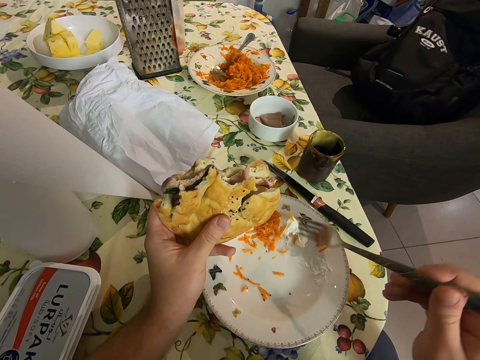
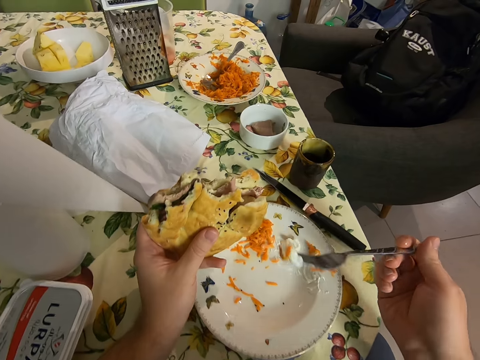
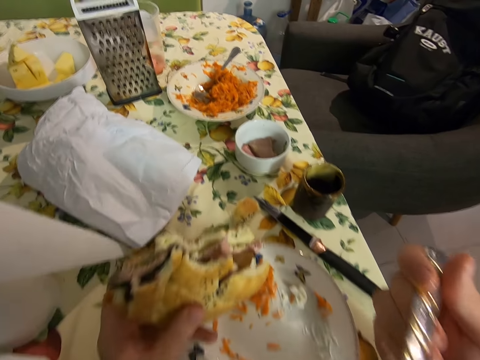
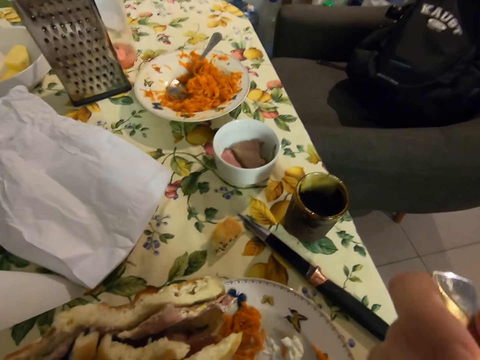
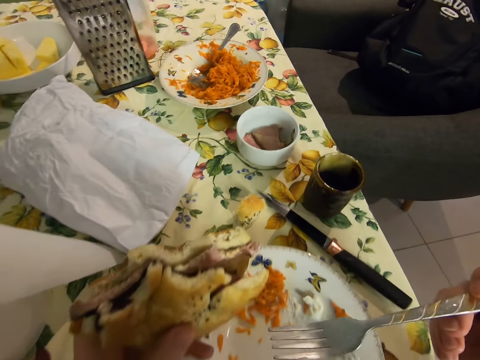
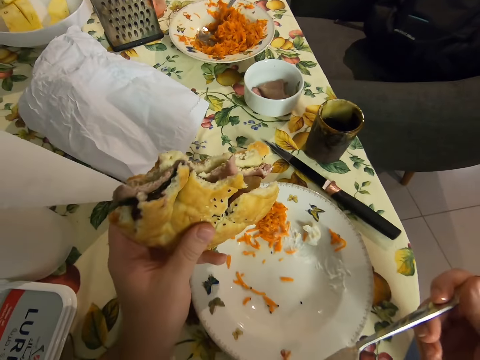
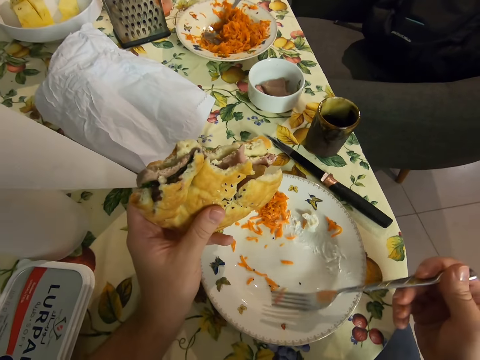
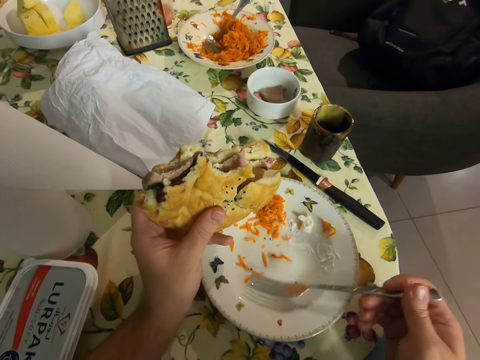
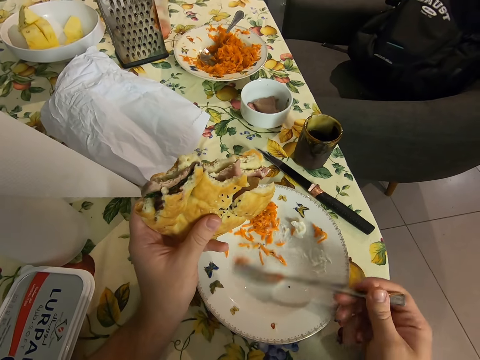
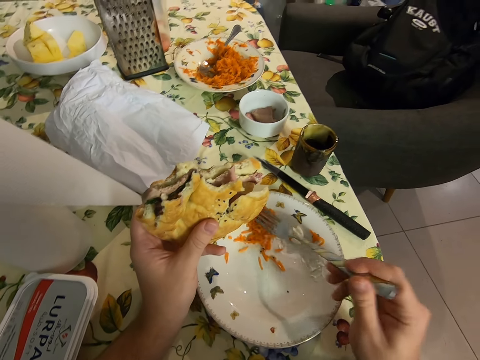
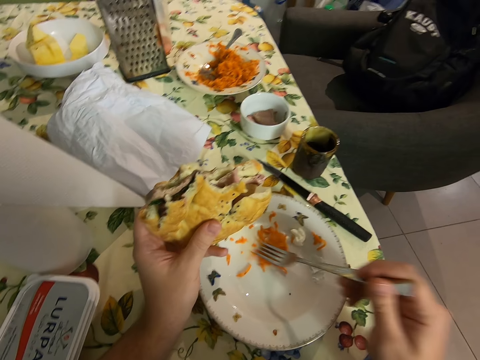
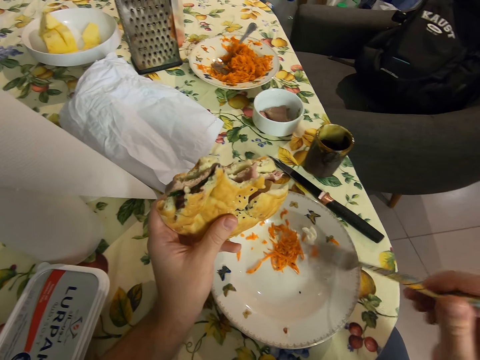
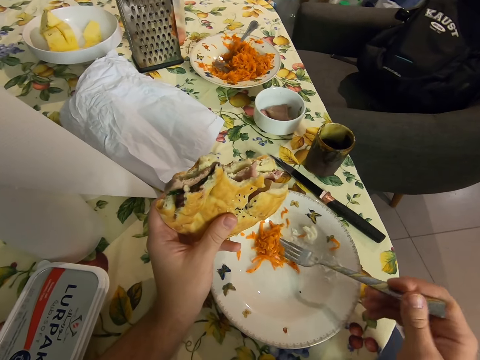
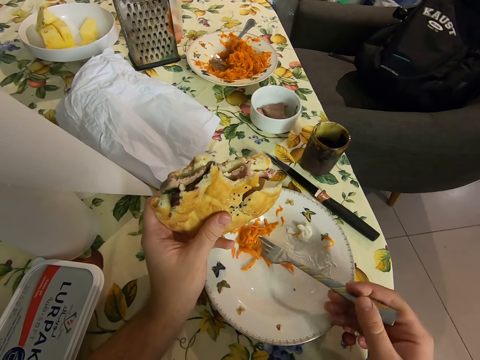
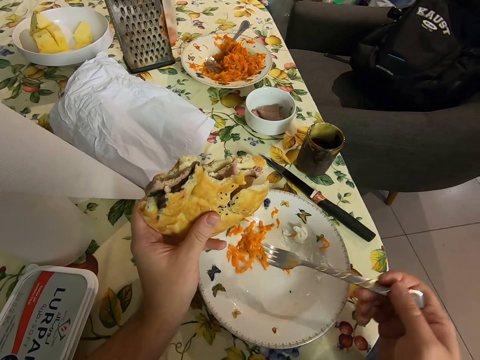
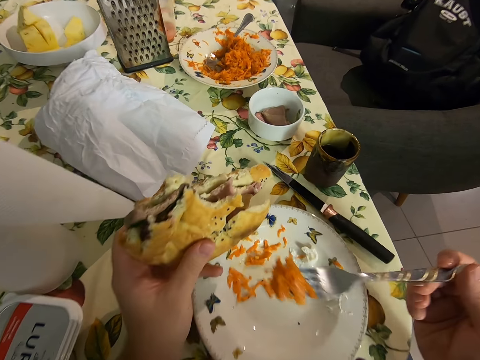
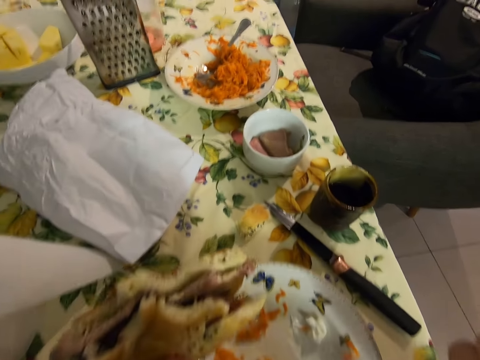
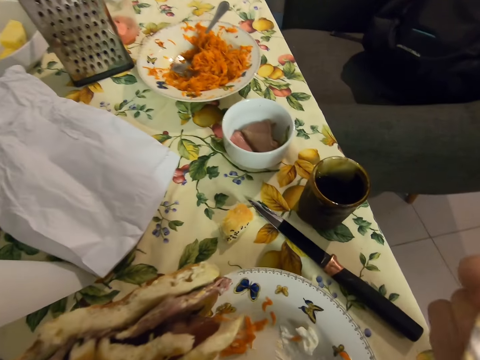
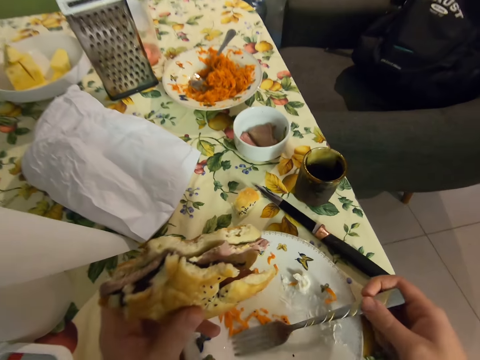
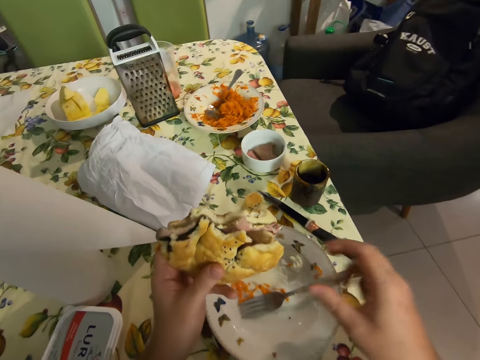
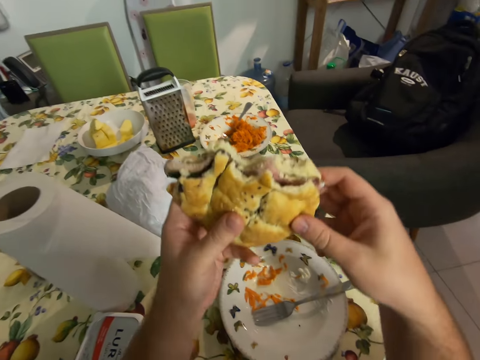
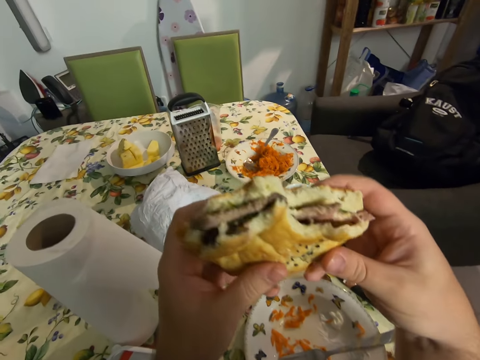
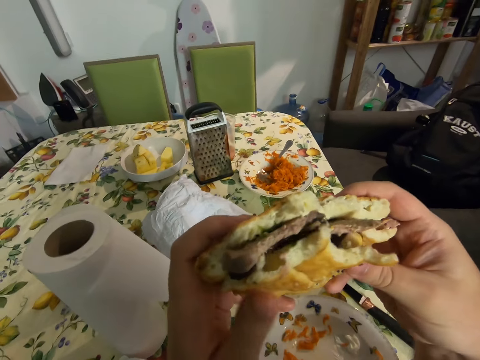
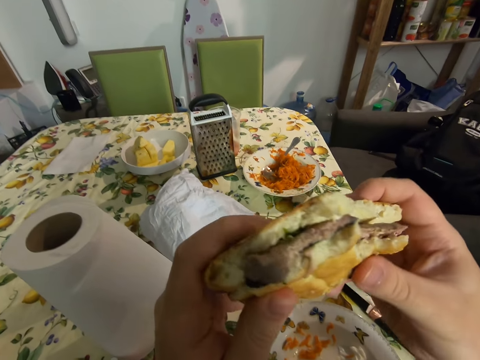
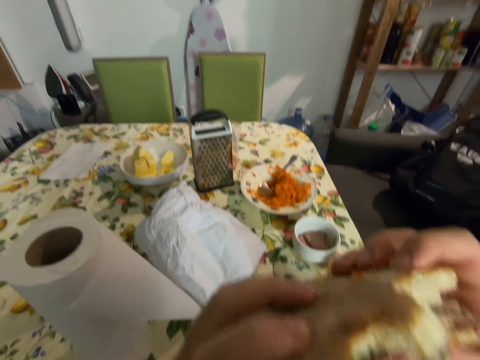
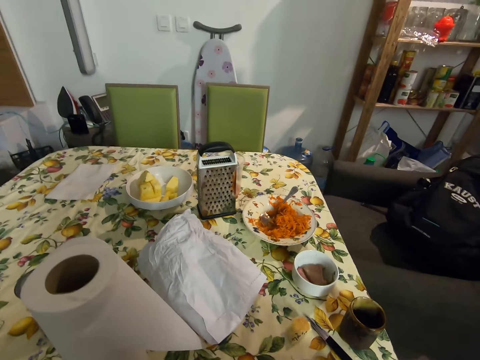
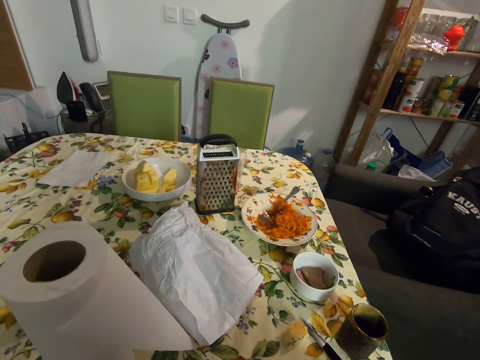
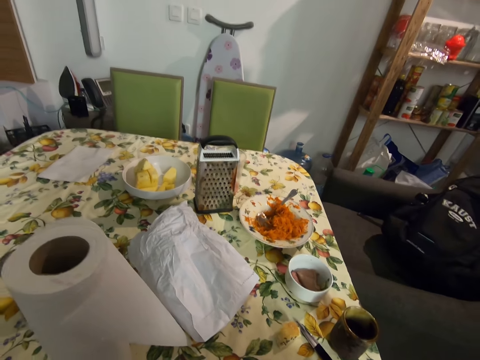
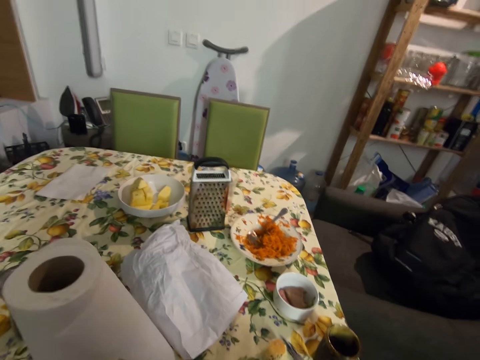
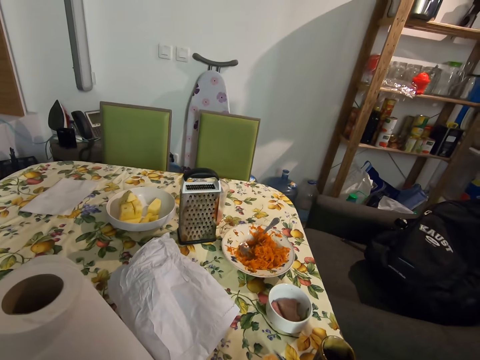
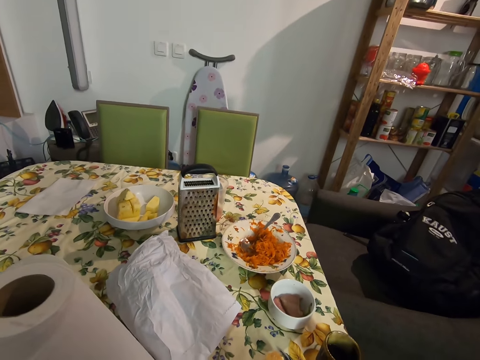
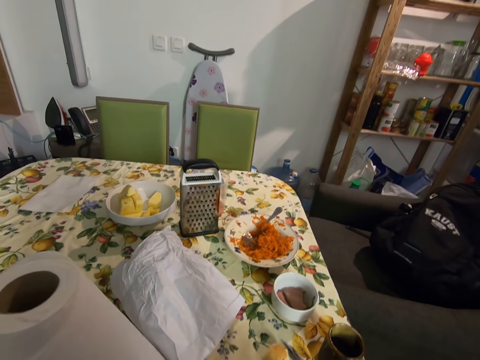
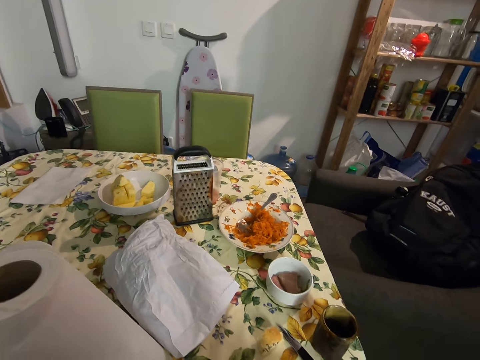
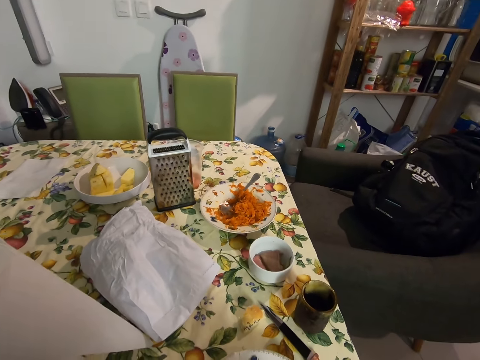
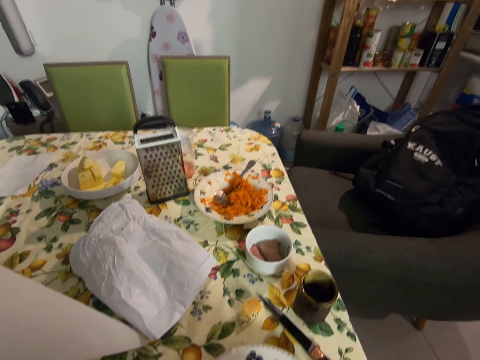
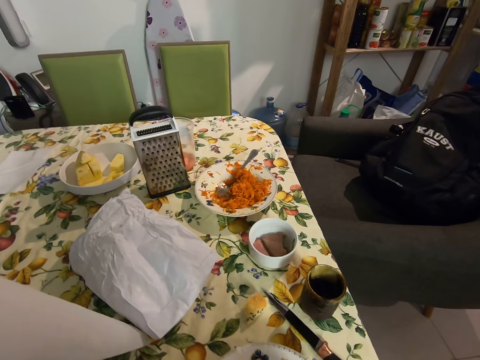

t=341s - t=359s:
The camera wearer eats the food. They poke the food with a fork. They collect something together. They scoop something. They eat the food. They put the fork in the plate. They drop the fork. They hold the doughnut. They bite a hamburger. They eat the doughnut.

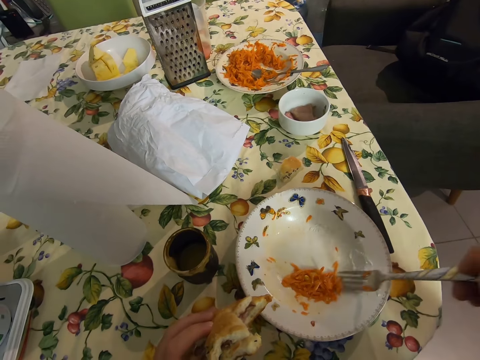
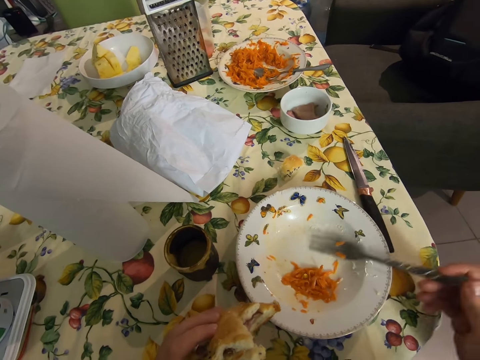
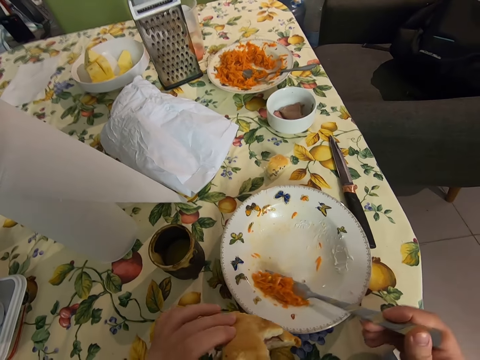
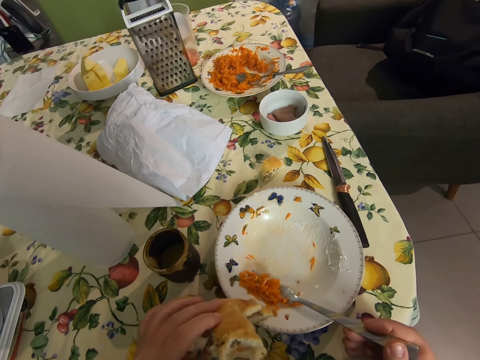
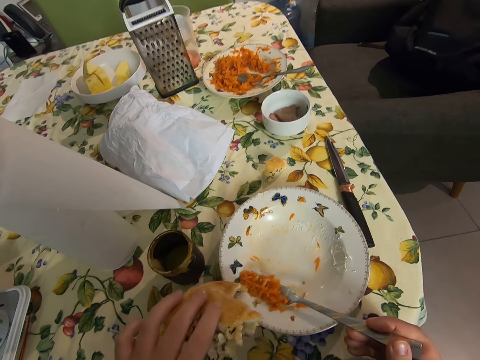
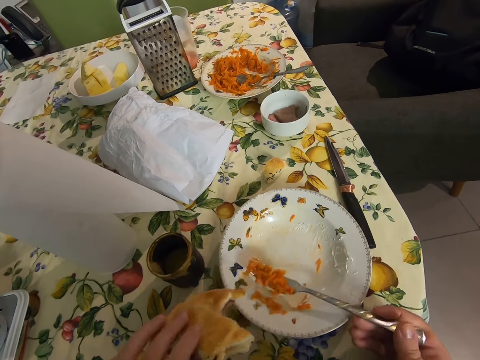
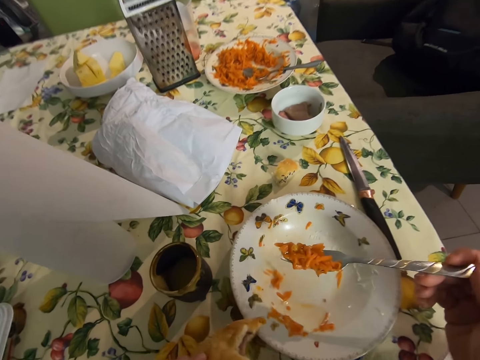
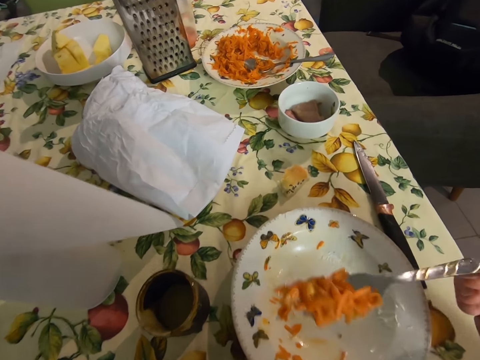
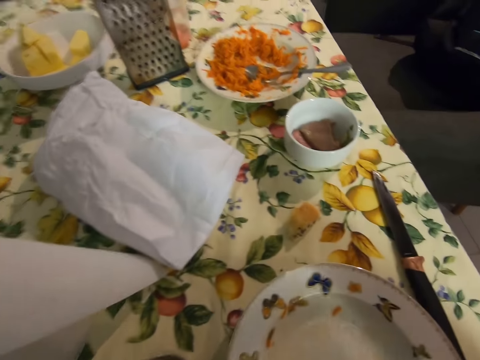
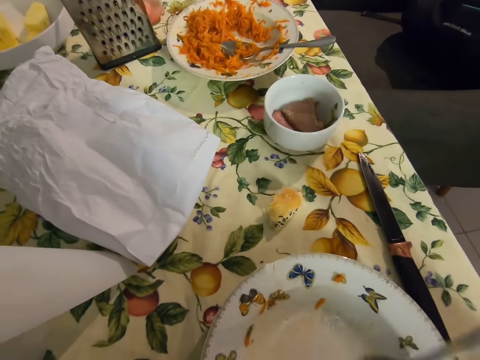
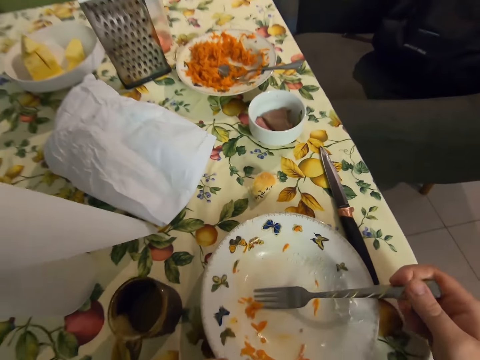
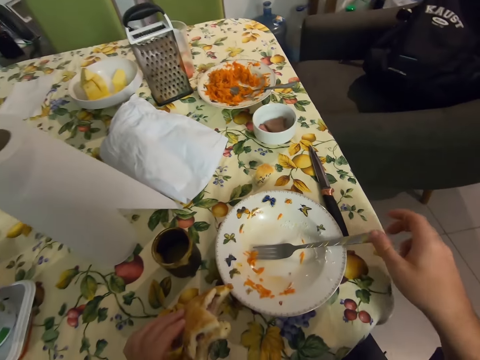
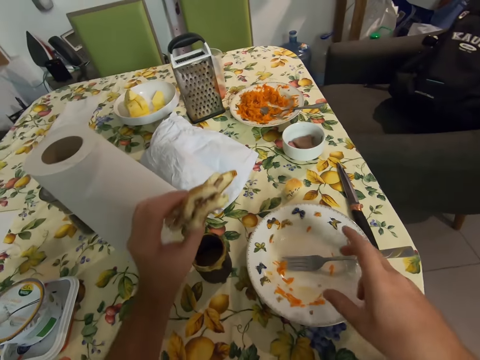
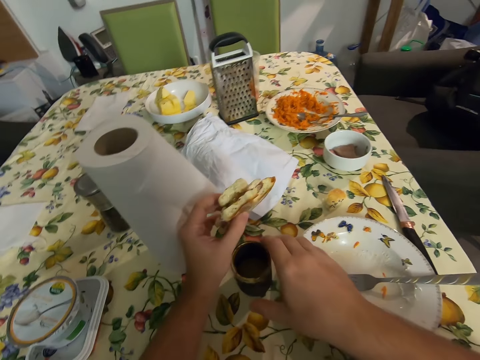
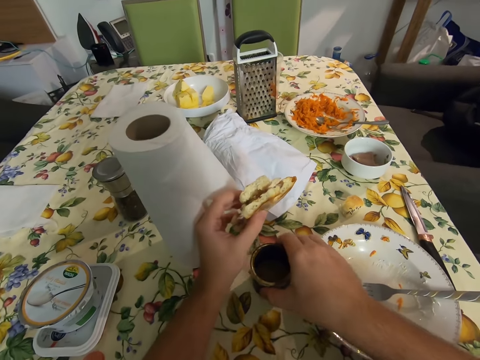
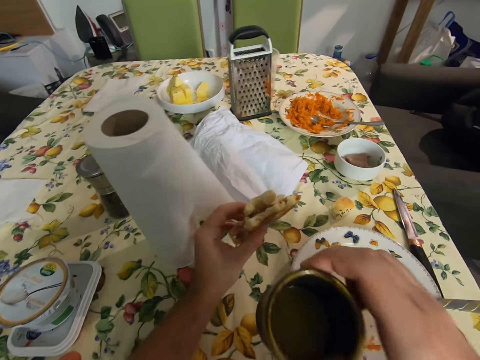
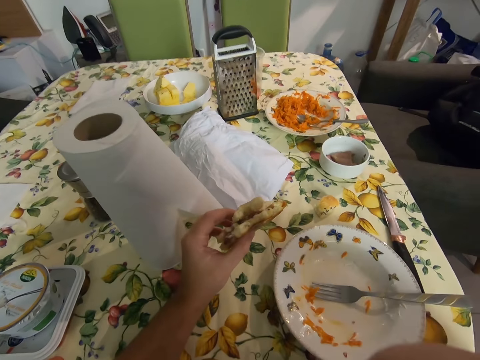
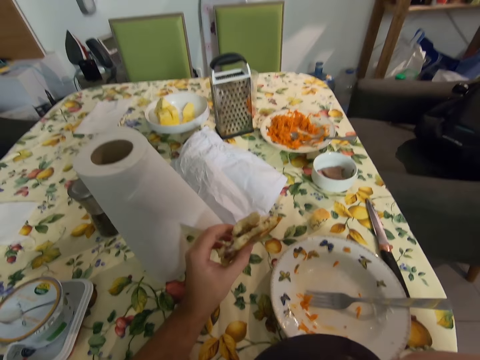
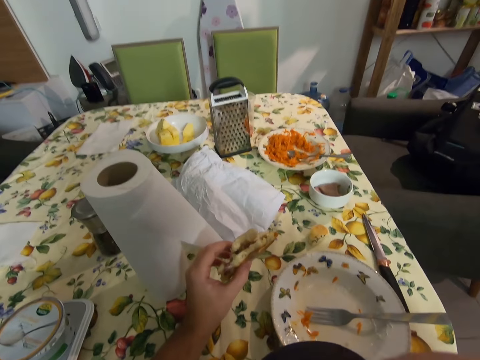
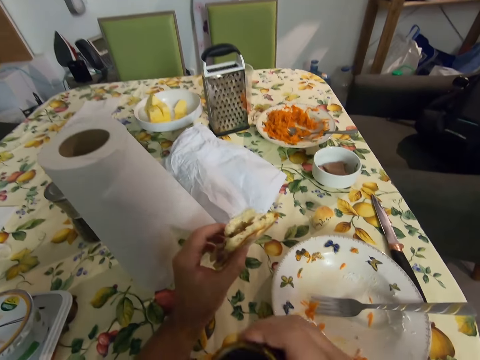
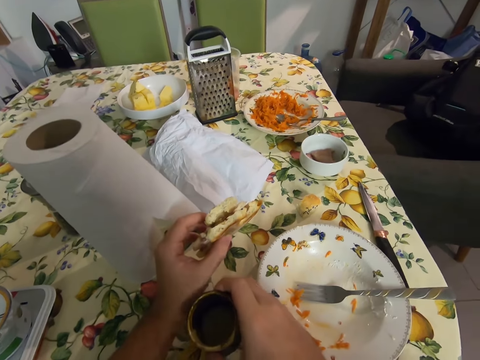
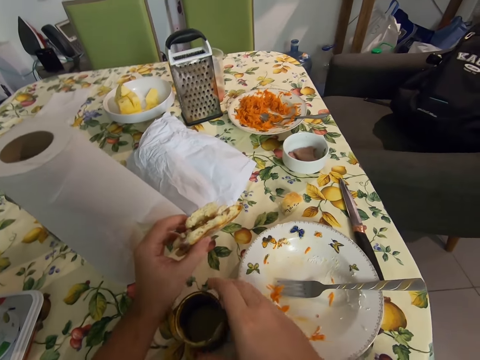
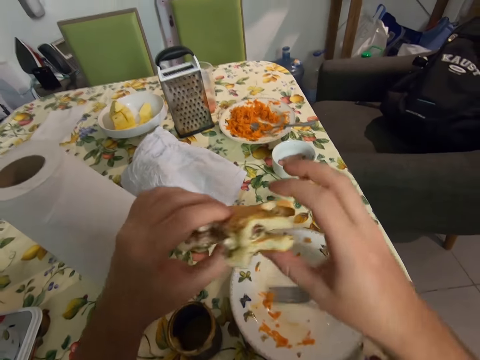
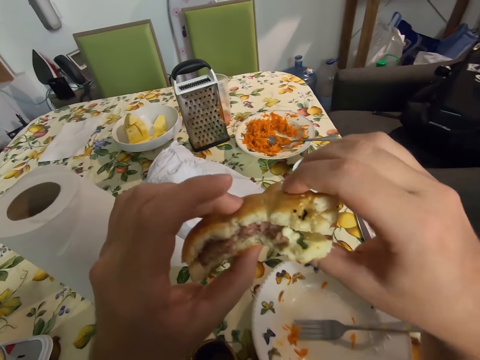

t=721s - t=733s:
The camera wearer scoops stew or salad from her plate with a fork. She eats the salad with the fork. She puts the fork on a plate. She picks up the cup with her right hand. She drinks tea. She puts the cup of tea on the table with her right hand.
